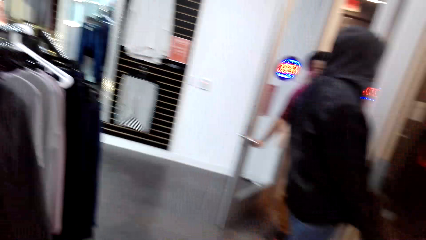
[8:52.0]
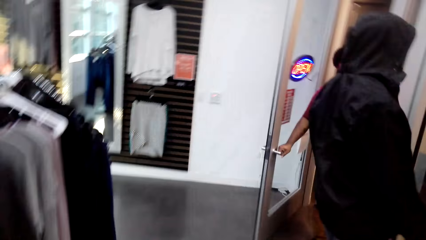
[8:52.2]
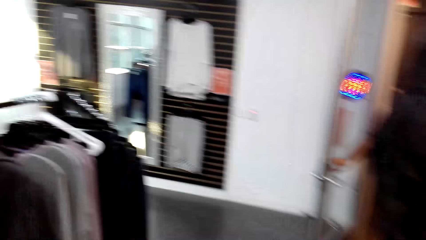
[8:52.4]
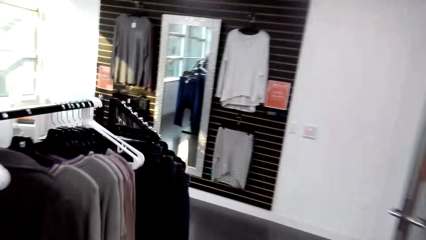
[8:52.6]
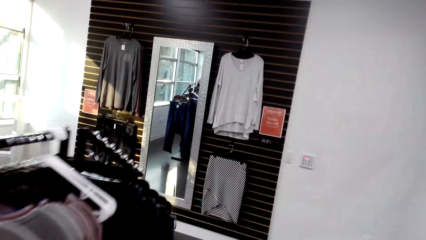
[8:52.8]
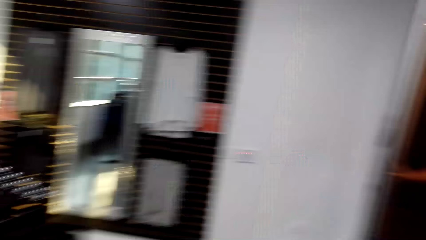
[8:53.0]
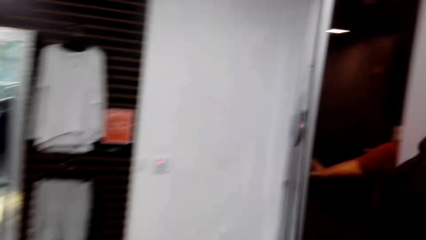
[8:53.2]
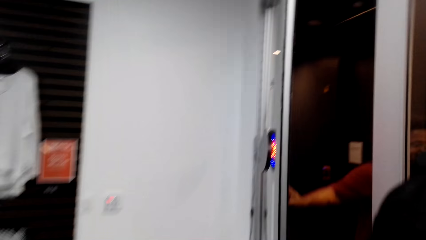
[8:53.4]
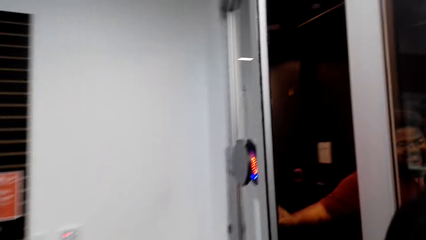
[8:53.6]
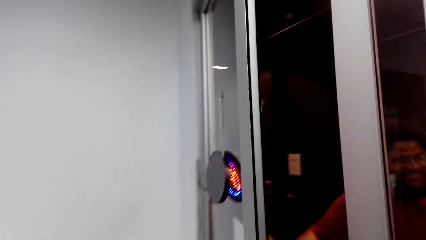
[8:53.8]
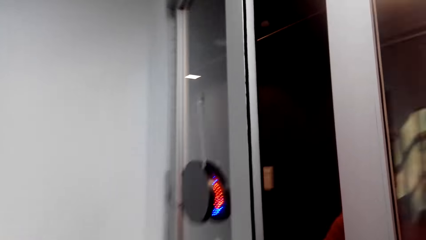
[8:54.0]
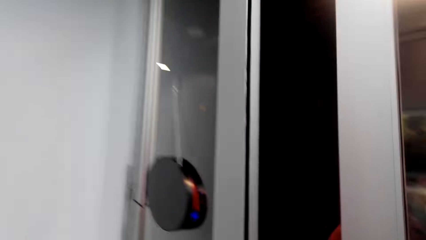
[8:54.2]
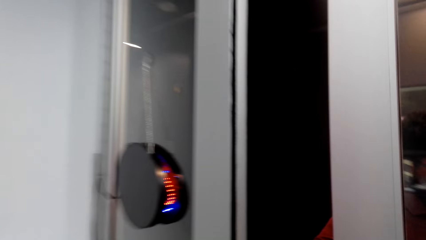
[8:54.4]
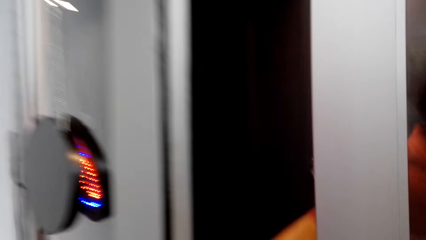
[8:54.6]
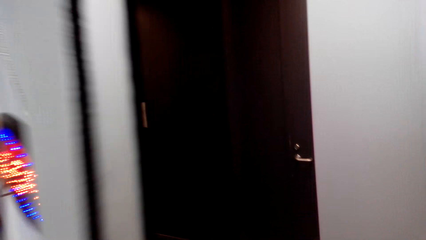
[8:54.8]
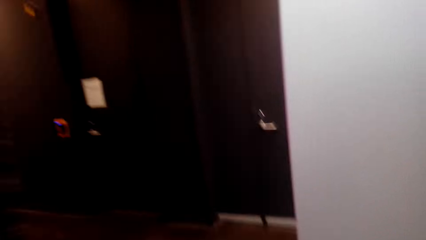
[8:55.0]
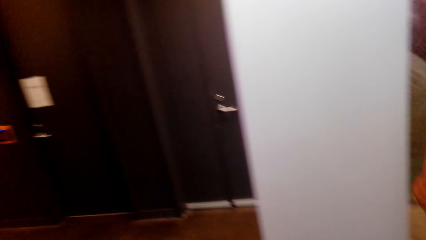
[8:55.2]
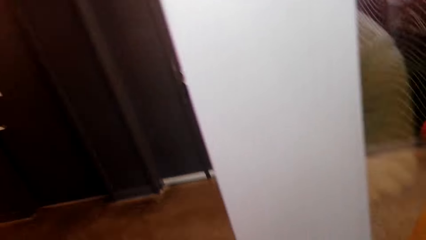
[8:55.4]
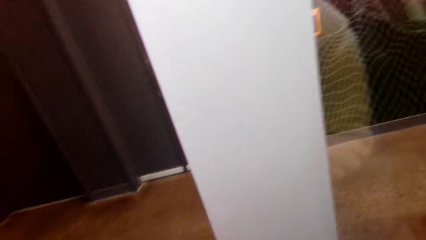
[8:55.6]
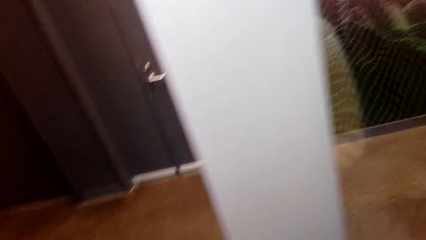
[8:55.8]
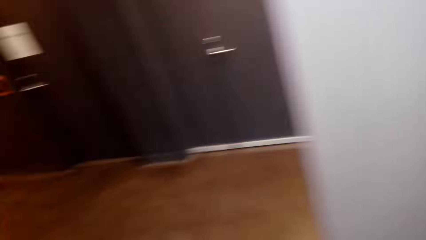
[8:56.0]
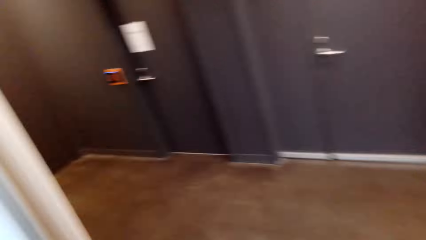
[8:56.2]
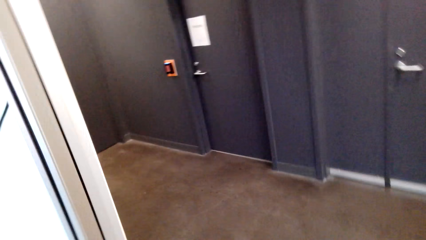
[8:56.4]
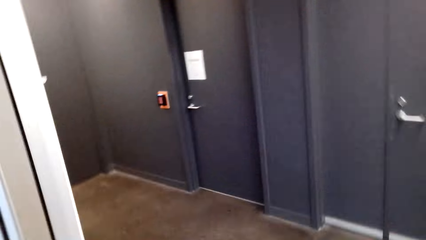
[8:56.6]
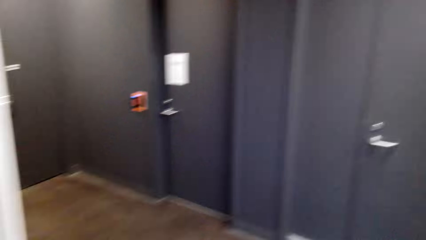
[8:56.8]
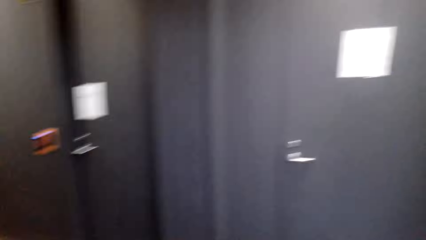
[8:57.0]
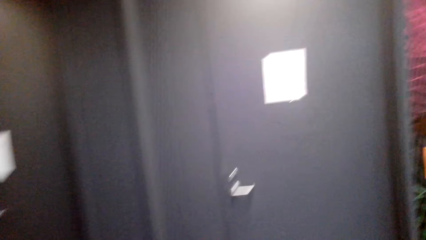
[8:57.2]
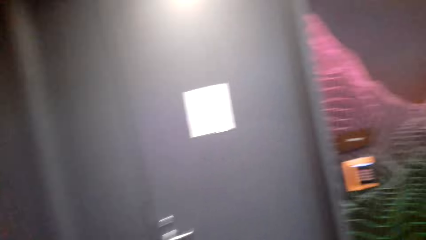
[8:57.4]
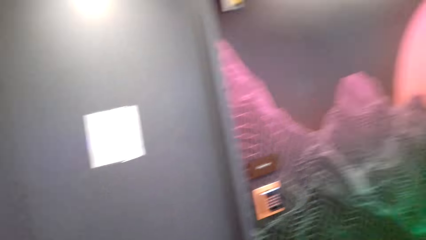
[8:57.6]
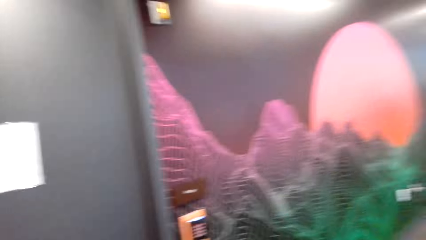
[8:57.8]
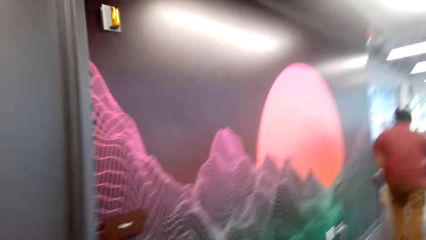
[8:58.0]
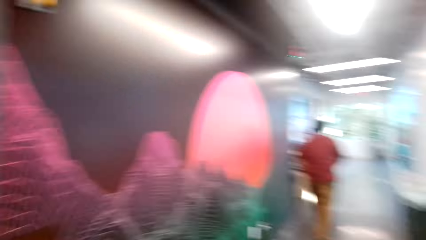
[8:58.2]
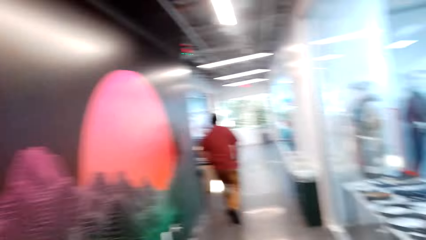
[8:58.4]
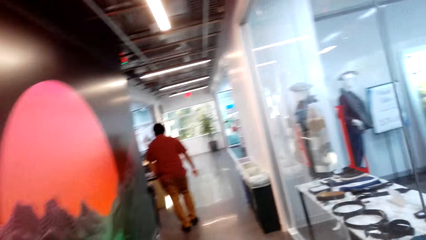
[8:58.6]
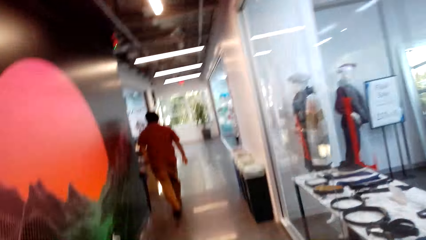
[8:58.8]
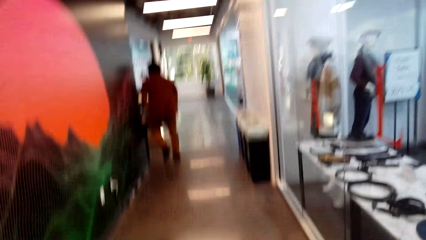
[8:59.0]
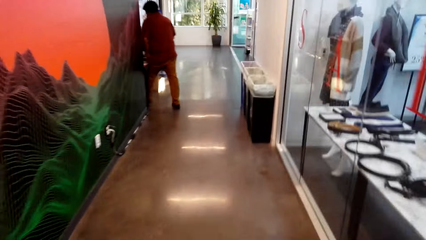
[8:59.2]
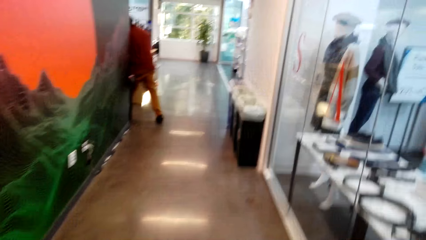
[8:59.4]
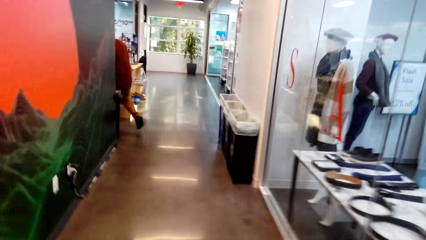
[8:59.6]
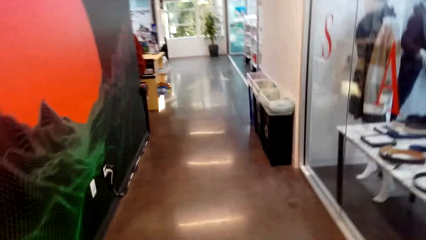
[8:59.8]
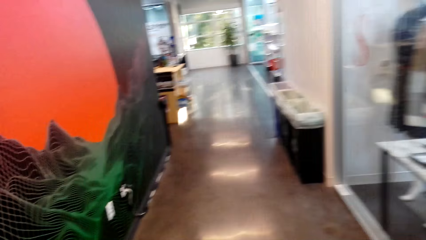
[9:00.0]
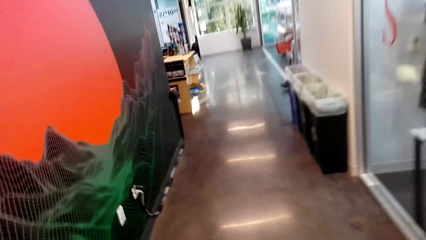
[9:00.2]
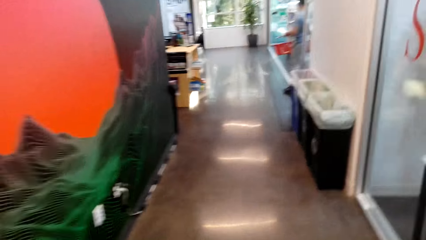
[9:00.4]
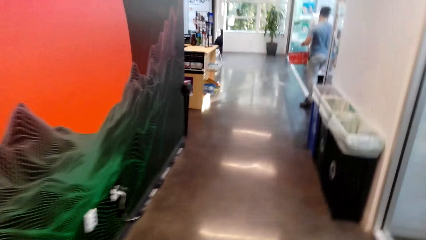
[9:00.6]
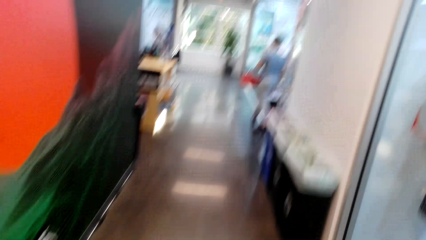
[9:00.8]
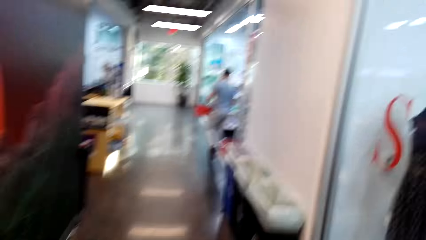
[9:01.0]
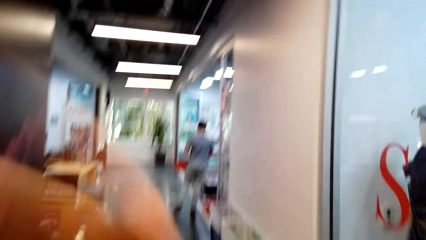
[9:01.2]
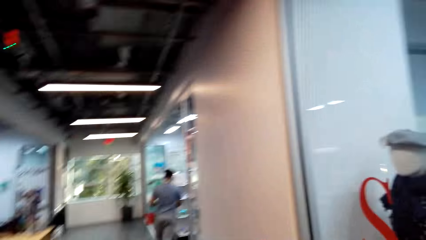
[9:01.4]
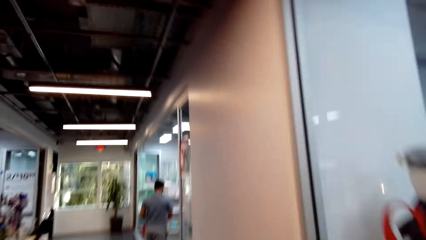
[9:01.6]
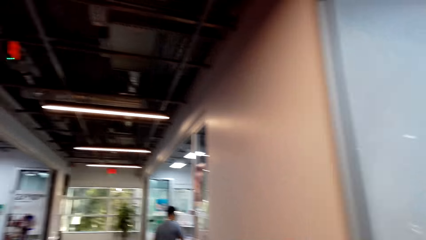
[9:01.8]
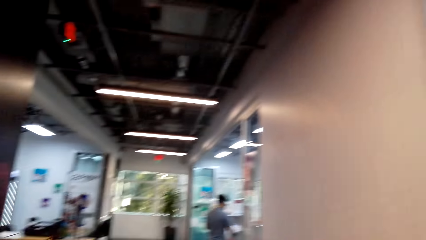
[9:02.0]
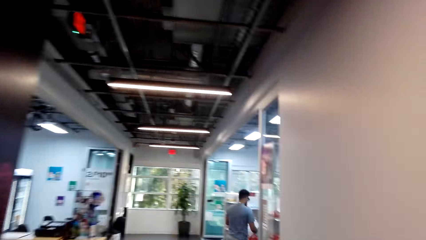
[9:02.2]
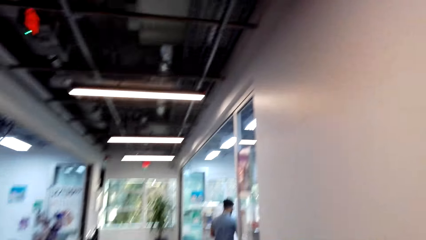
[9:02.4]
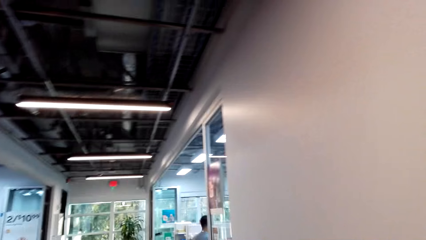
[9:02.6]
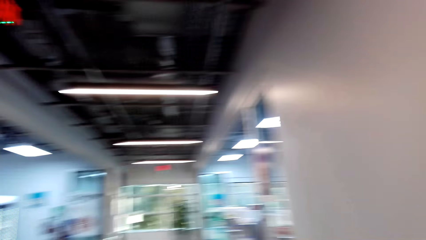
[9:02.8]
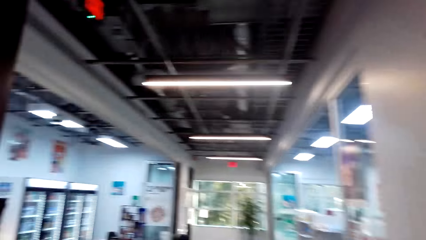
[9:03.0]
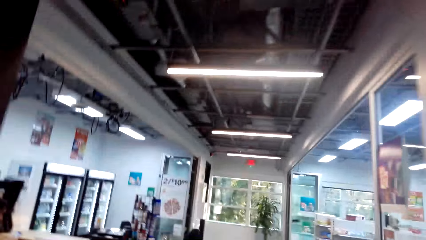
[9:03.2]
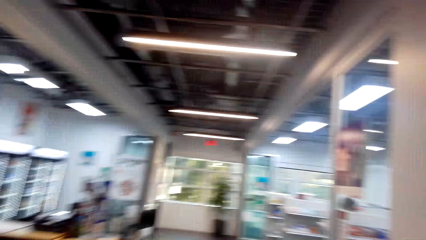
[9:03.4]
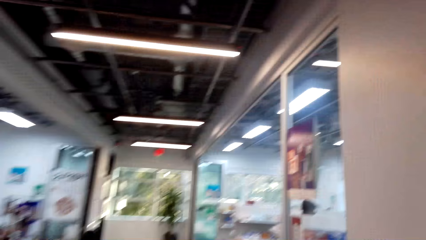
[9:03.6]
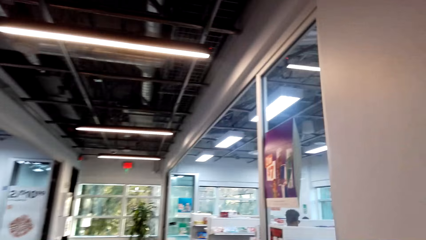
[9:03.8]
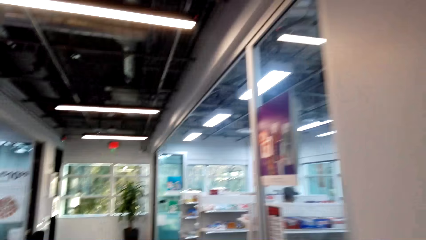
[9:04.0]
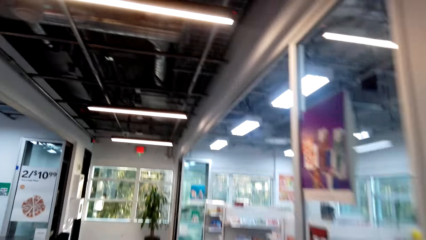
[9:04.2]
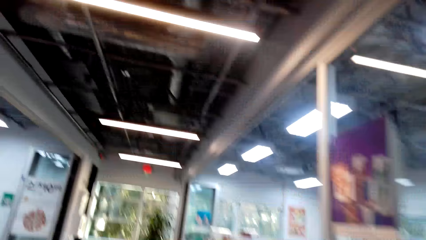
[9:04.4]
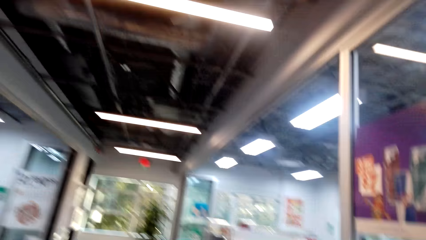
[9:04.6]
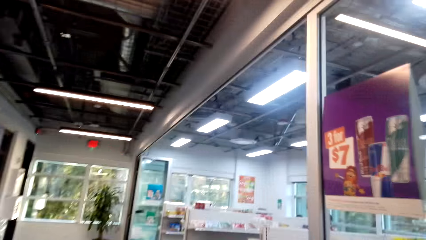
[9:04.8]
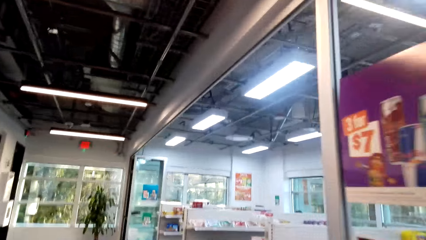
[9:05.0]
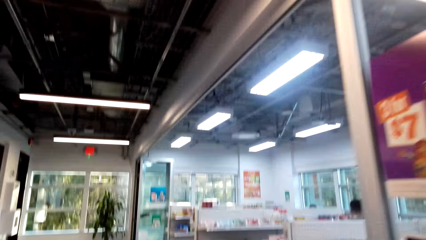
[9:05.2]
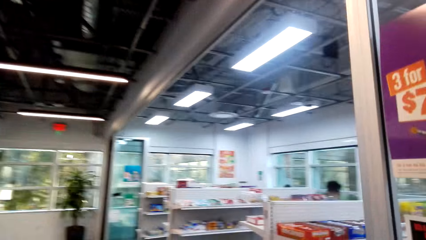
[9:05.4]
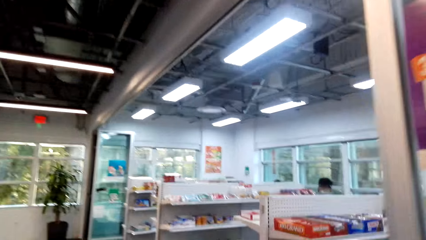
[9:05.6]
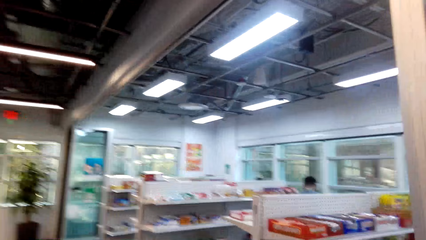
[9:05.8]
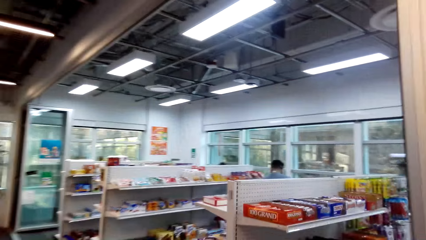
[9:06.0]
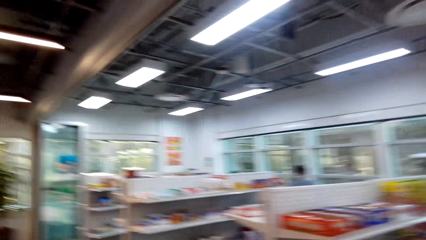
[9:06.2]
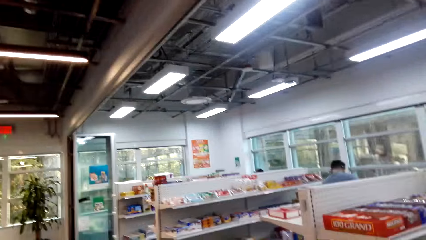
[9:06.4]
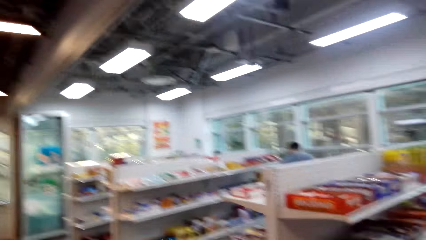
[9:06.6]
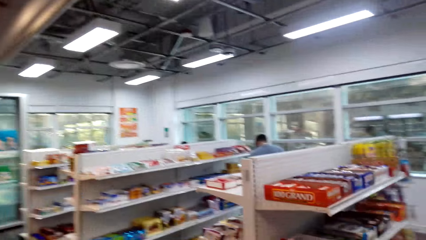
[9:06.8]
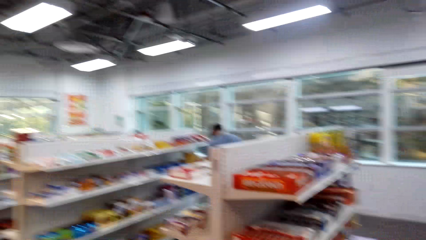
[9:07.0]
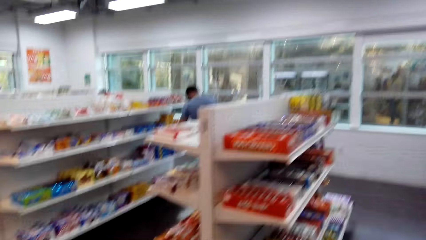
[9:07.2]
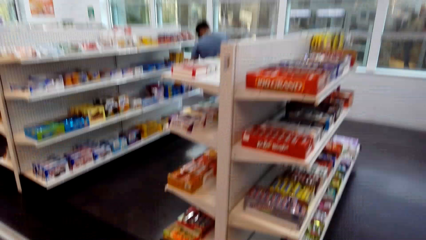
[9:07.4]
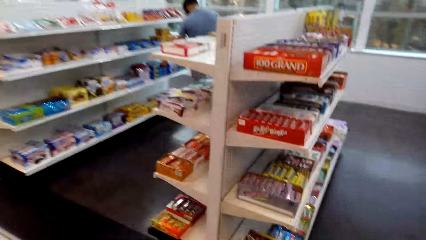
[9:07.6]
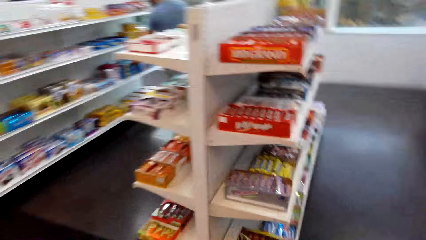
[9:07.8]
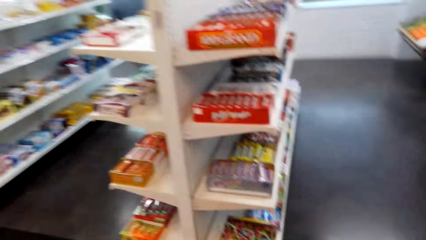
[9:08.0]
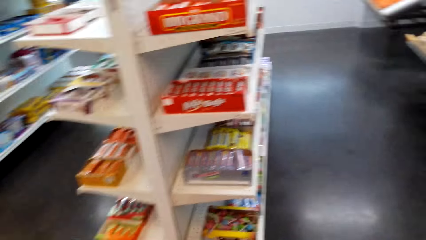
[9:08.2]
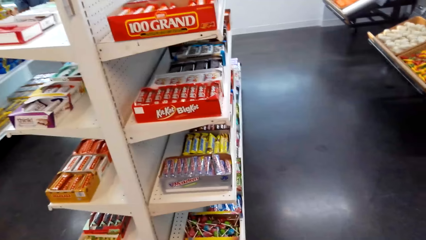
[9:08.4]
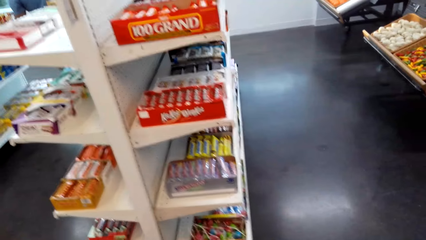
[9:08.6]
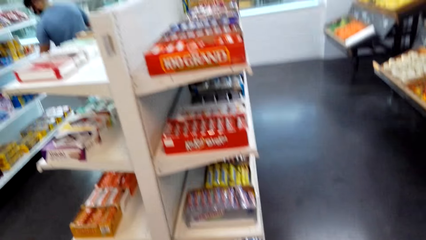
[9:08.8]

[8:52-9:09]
The camera wearer walks to the door. They walk in the boutique. They walk out the door. They walk in the mall. They turn around. A man walks ahead of the camera wearer. The camera wearer walks in the mall. They talk. They walk in the mall. They turn around.
